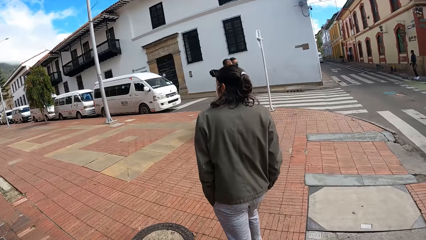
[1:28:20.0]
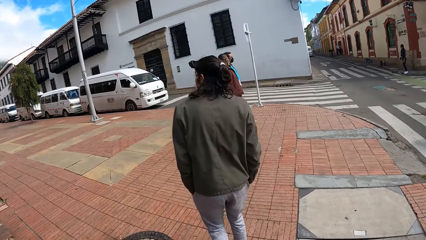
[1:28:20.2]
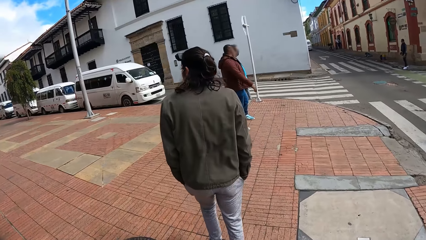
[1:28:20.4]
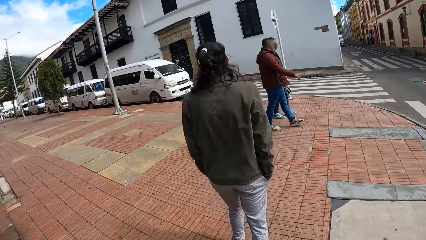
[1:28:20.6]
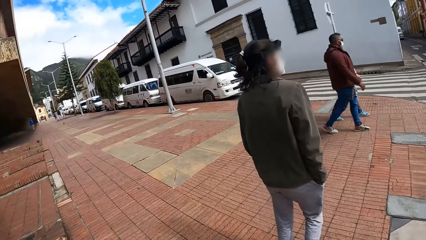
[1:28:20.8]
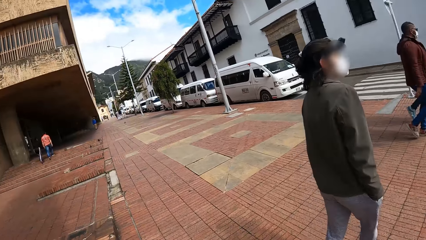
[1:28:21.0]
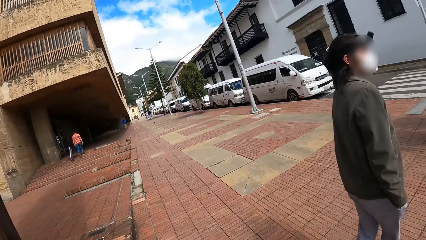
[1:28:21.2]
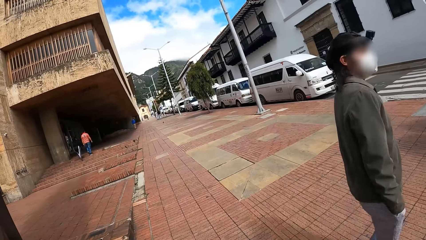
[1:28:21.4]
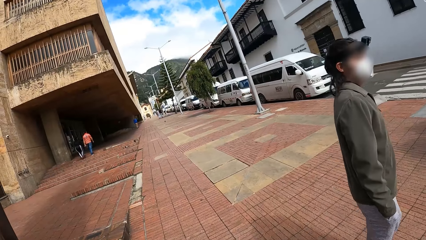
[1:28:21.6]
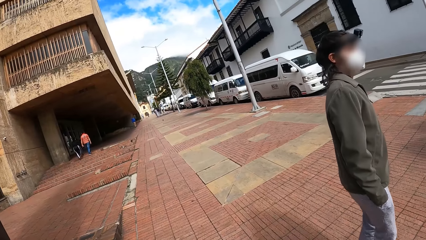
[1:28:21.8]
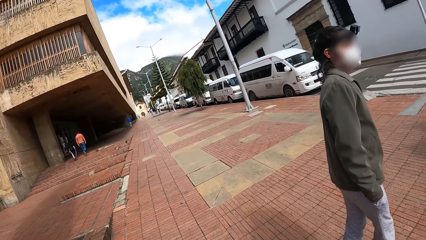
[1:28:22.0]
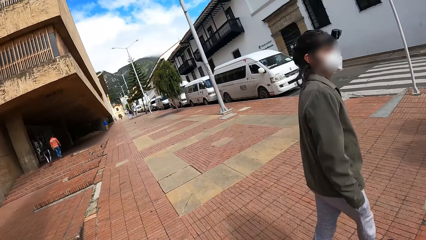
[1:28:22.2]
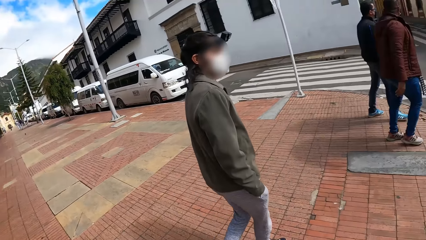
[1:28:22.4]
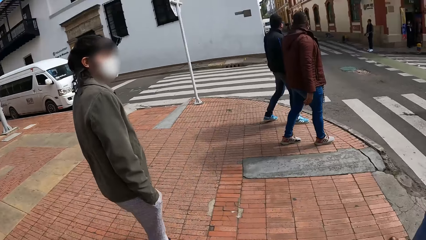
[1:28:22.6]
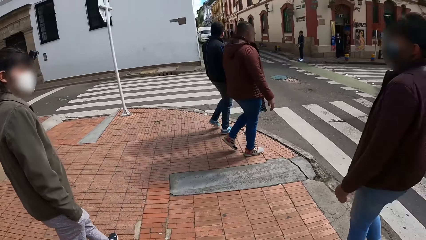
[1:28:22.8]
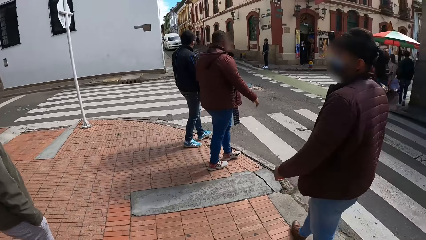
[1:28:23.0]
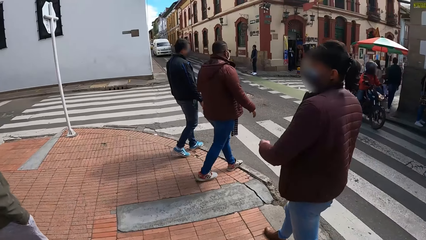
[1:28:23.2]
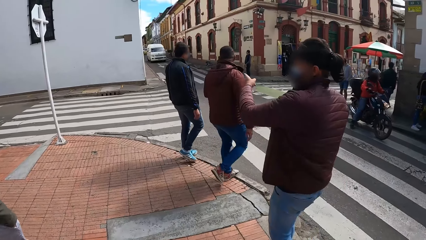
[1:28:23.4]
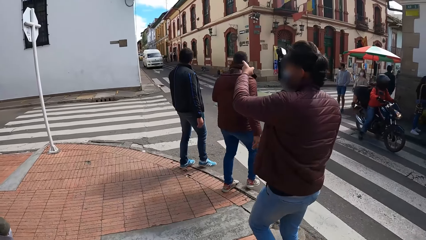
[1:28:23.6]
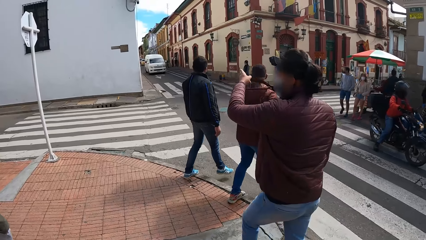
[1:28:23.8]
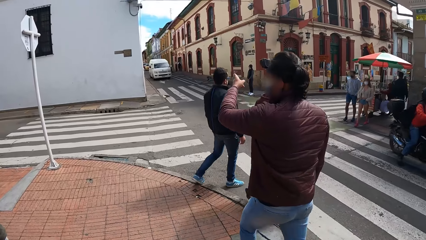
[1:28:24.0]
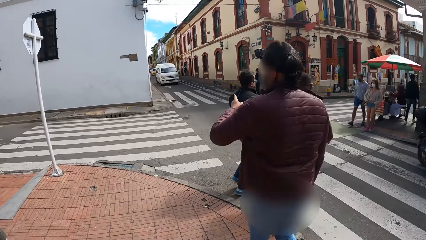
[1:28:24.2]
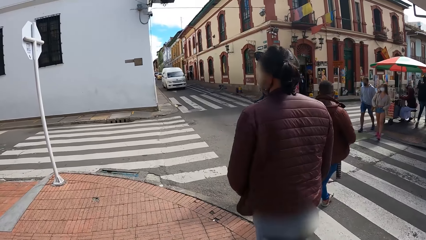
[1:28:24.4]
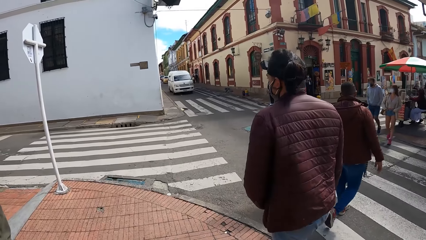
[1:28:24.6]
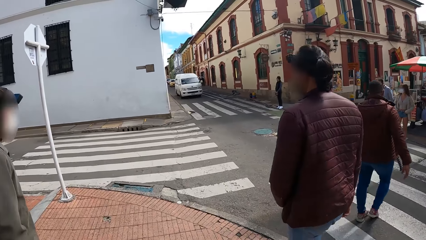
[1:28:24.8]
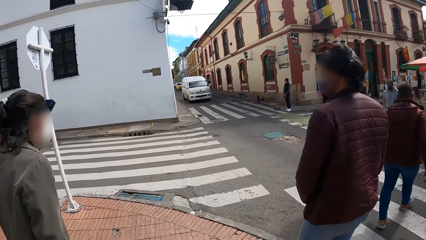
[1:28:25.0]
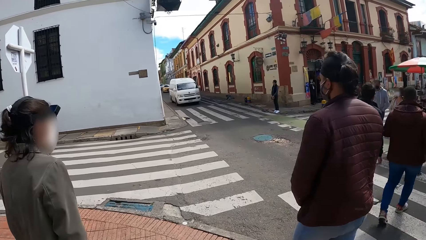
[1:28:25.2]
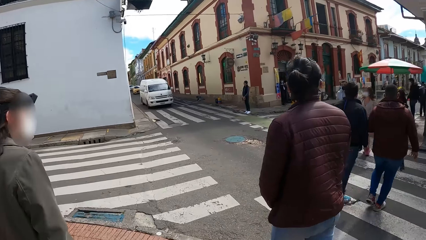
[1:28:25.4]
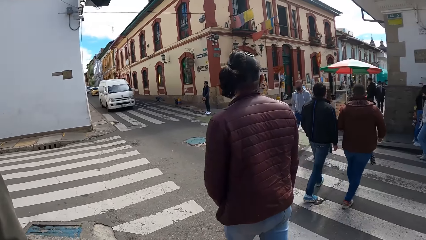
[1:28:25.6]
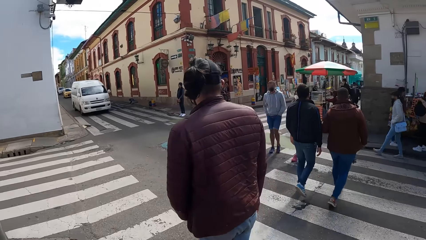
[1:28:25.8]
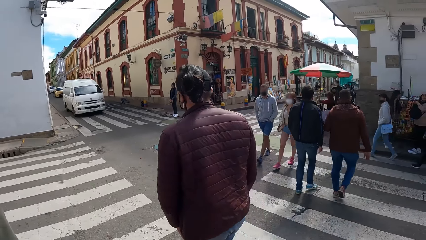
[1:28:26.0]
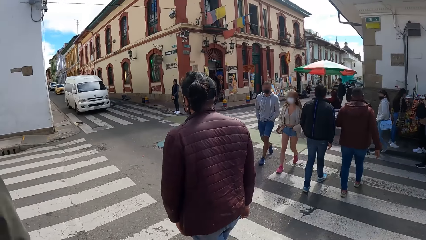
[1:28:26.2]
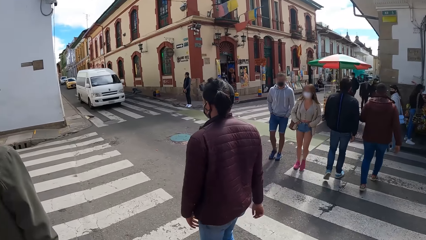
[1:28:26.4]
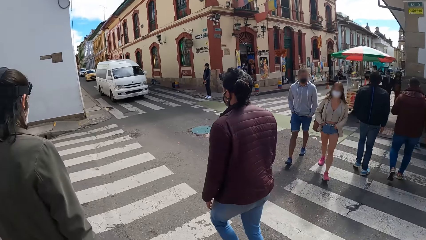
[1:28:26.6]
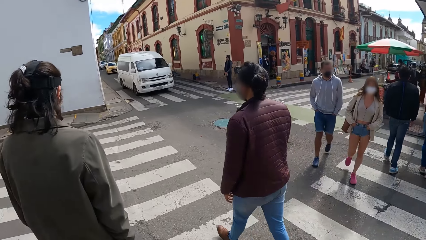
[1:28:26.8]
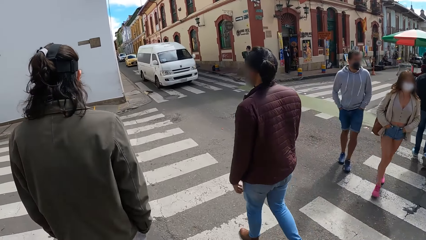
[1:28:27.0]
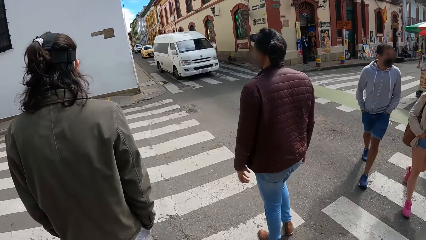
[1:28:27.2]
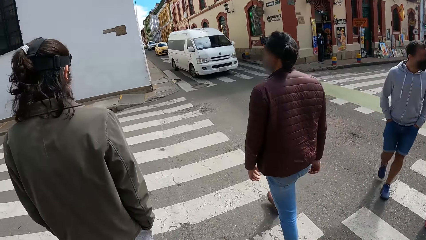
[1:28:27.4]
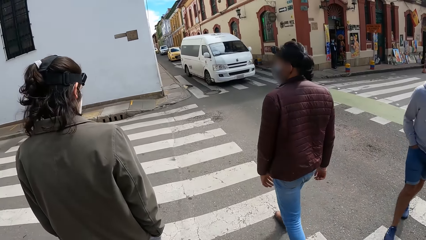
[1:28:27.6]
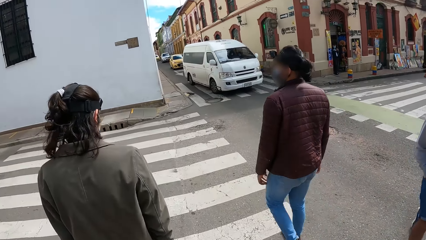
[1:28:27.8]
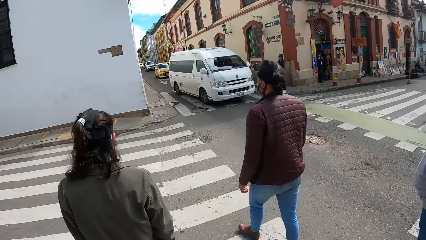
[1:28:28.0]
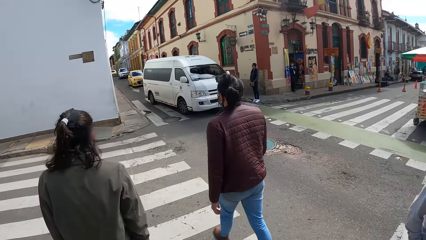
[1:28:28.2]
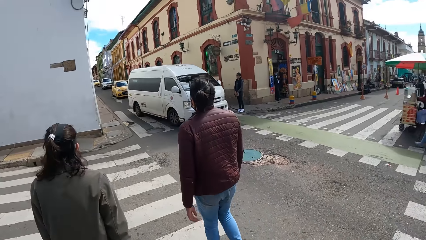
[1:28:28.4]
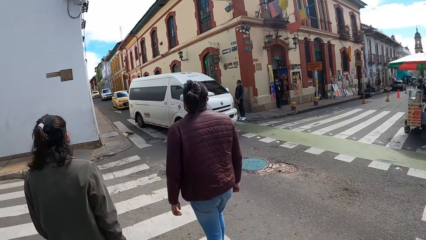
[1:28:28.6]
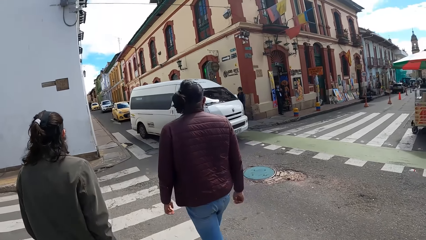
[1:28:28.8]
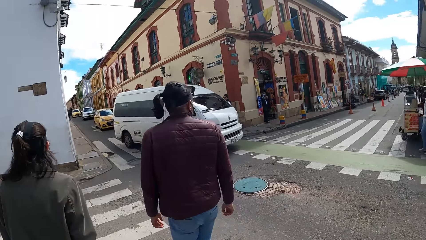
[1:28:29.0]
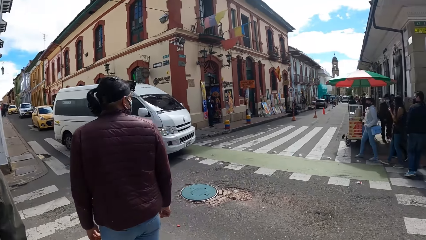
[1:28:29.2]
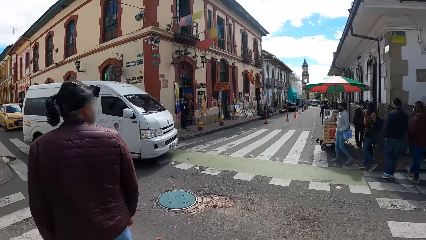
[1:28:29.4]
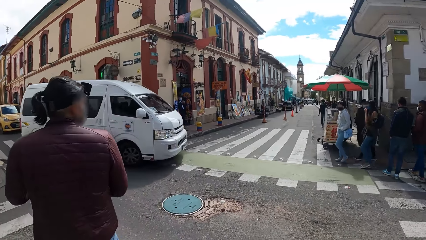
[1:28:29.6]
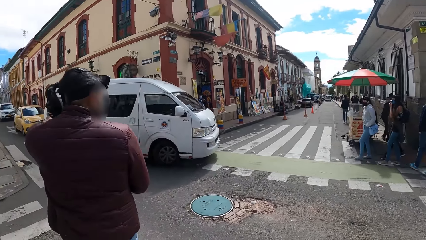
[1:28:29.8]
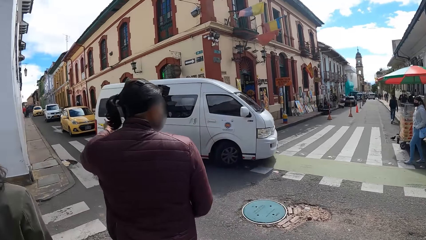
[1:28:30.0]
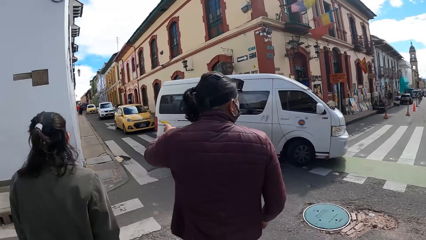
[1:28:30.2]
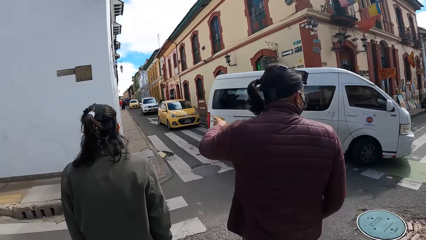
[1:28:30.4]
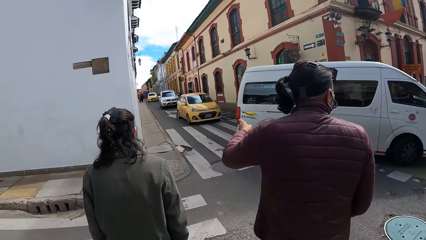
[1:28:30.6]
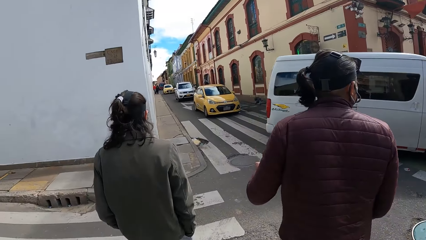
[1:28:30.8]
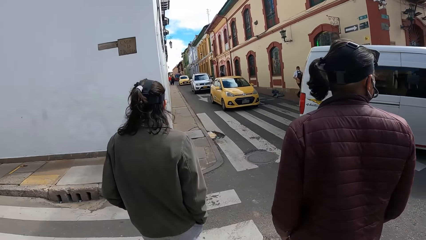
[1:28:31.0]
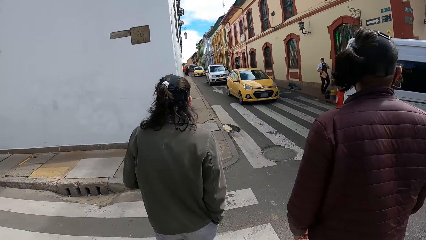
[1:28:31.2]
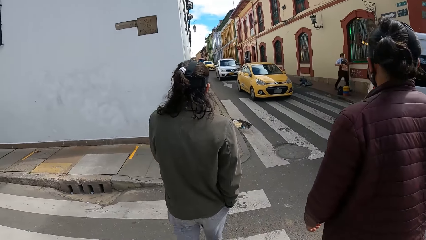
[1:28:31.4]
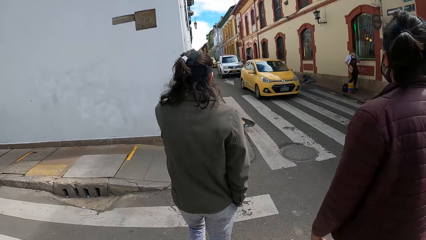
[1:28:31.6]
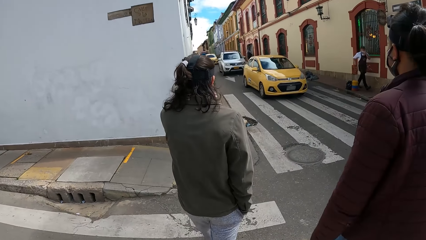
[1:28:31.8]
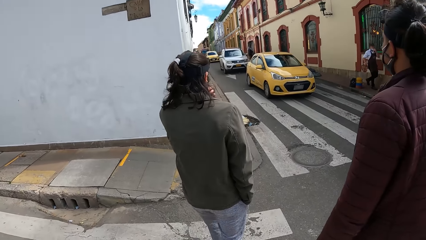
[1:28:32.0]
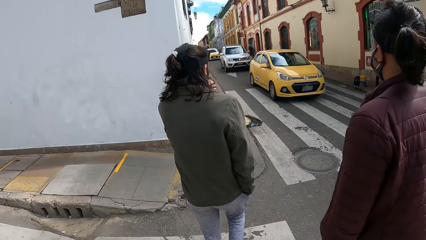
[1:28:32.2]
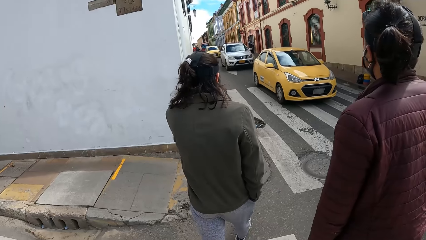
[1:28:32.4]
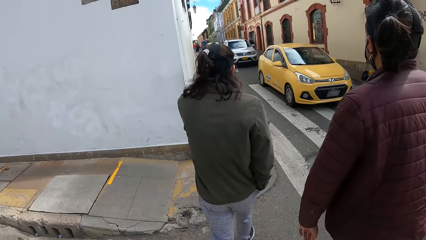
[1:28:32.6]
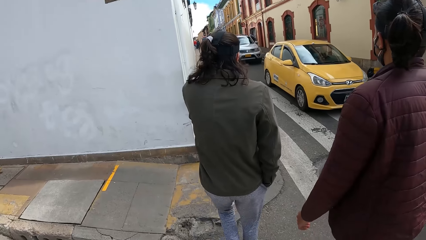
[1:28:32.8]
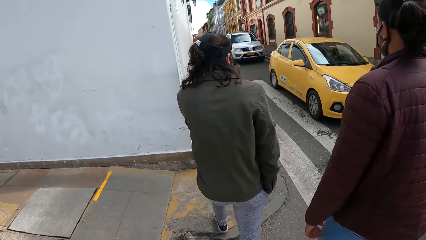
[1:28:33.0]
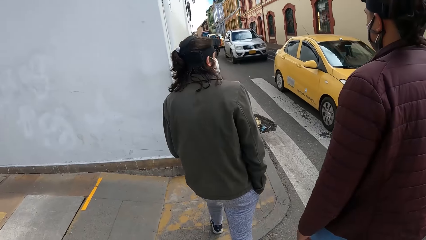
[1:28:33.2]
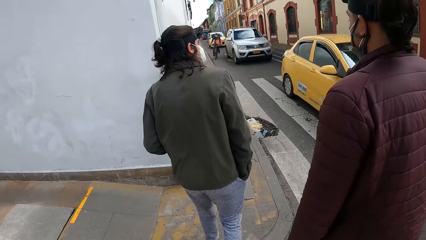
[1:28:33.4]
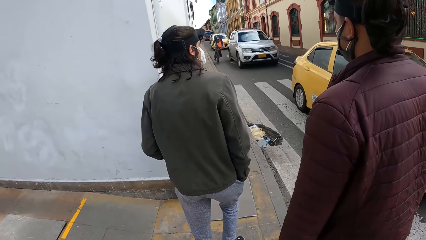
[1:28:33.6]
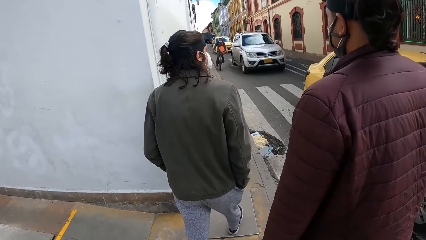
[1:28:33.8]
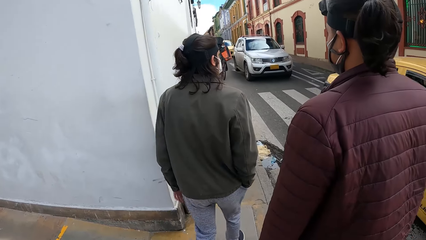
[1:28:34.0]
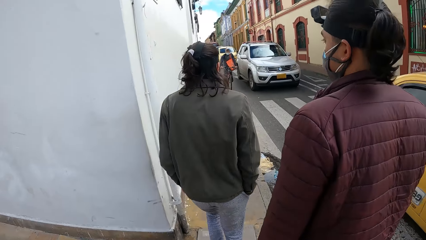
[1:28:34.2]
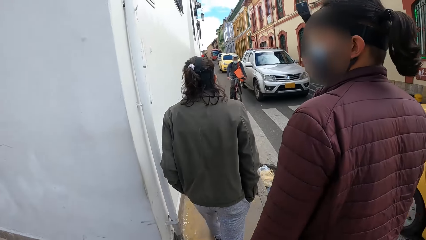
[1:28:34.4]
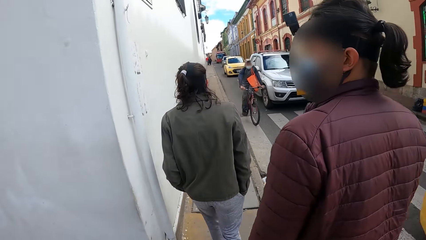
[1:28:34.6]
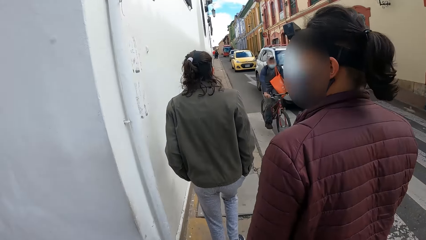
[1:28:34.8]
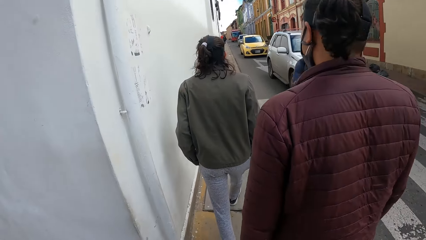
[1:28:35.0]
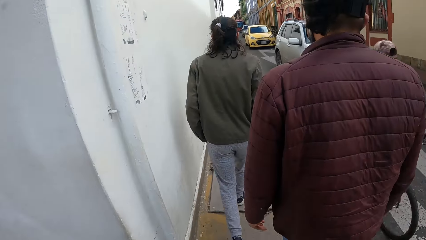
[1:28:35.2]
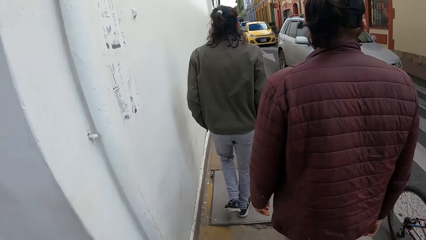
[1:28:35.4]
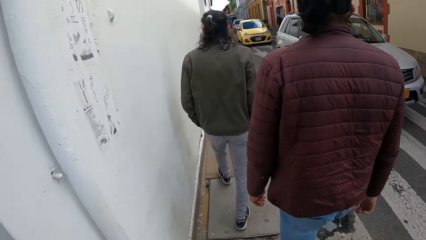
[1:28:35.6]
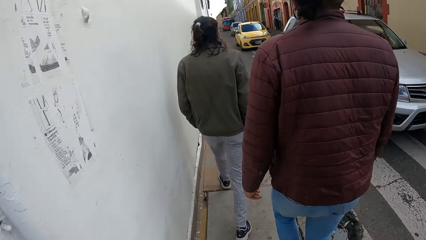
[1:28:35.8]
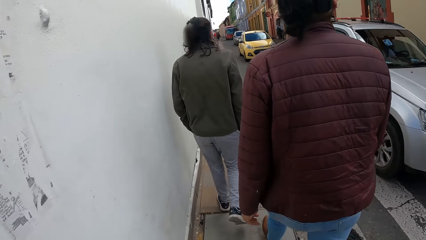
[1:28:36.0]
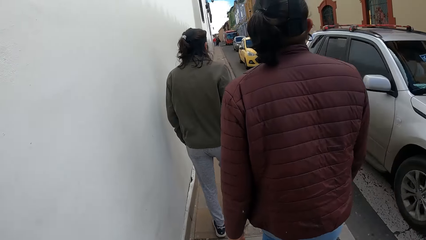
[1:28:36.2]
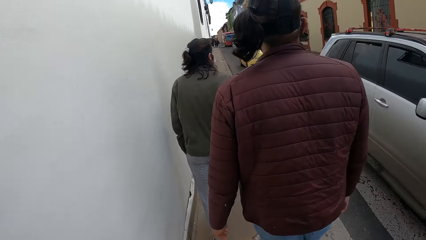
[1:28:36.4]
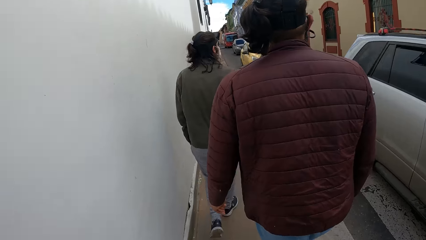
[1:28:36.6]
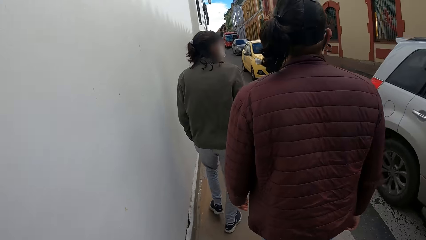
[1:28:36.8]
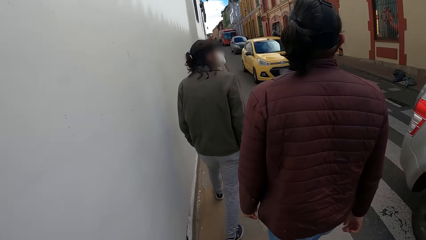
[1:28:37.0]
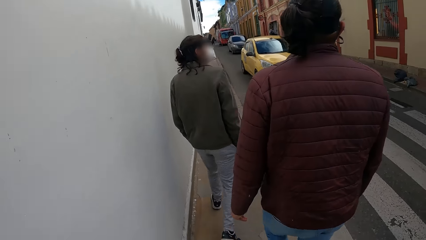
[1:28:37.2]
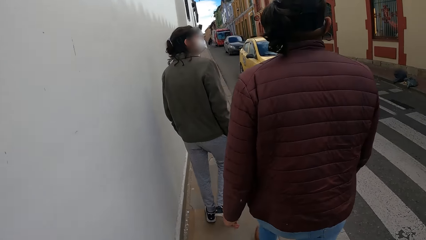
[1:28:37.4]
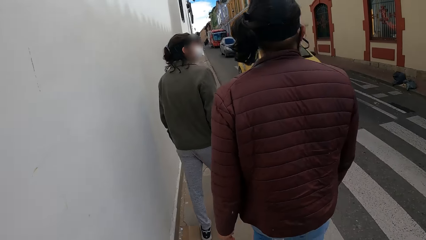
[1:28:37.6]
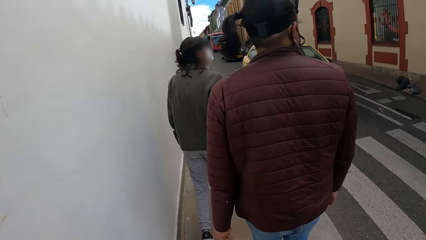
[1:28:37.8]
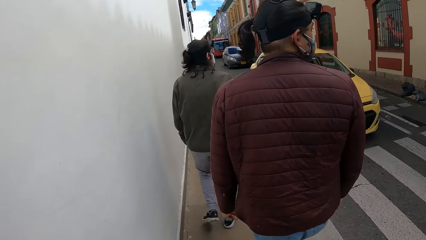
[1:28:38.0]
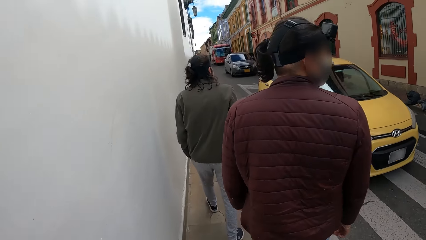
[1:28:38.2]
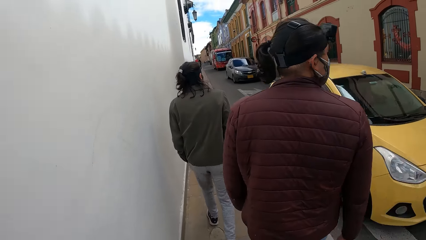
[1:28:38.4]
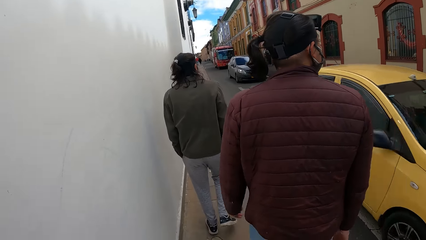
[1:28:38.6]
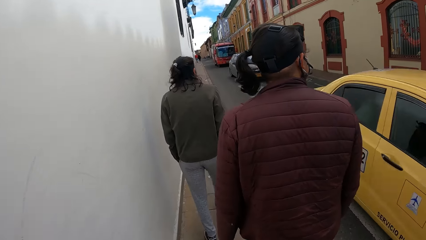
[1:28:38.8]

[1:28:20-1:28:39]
A man points at a building on the road with his left hand. The camera wearer crosses the road with the man and another man. The first man points at the building on the road with his left hand. The camera wearer looks around the streets. The other man adjusts the nose mask on his face with his right hand. The camera wearer walks on a pavement beside the road with the other man and the first man.
